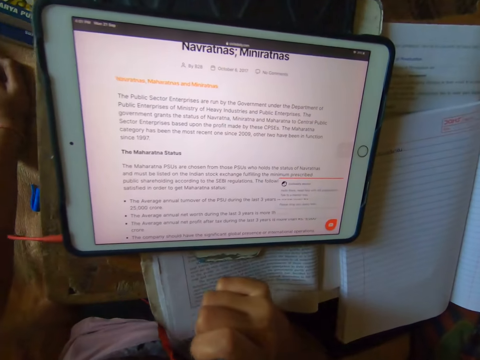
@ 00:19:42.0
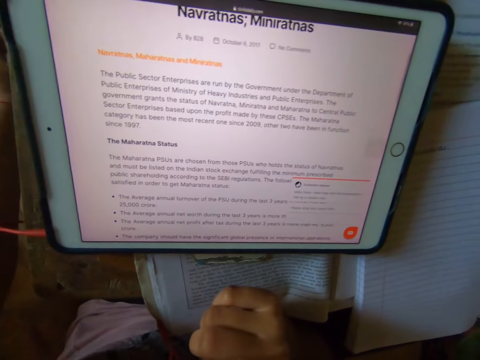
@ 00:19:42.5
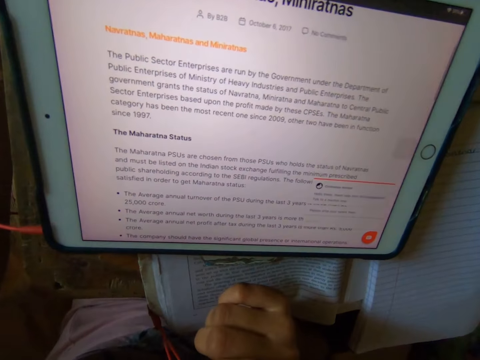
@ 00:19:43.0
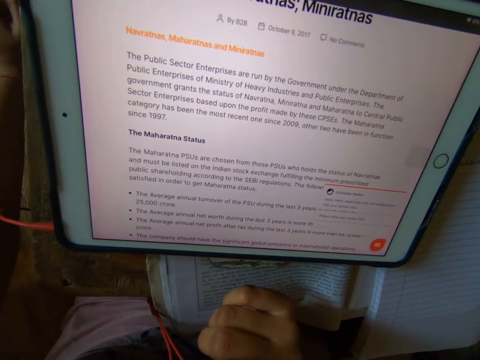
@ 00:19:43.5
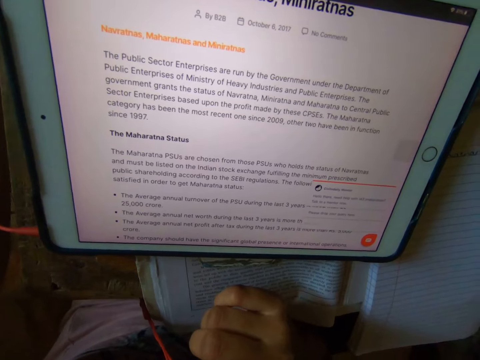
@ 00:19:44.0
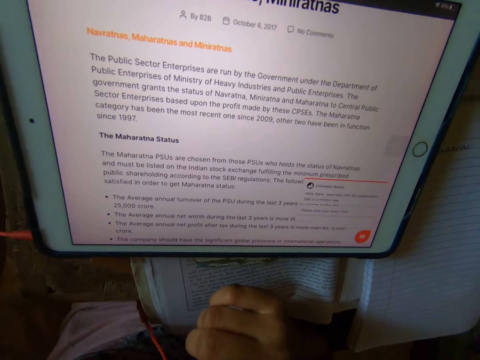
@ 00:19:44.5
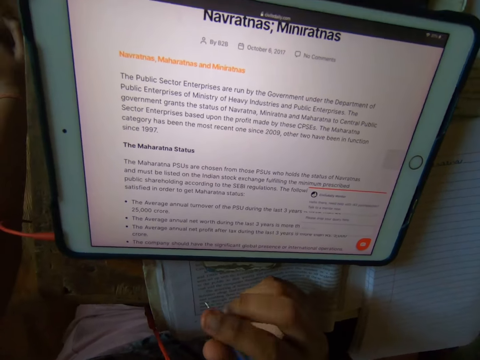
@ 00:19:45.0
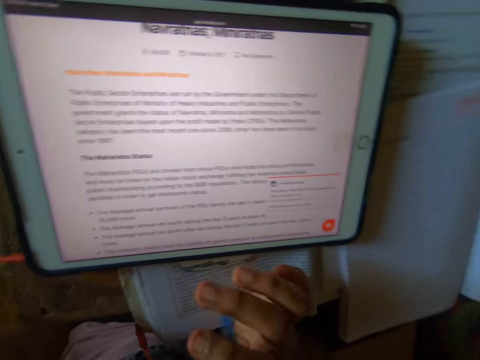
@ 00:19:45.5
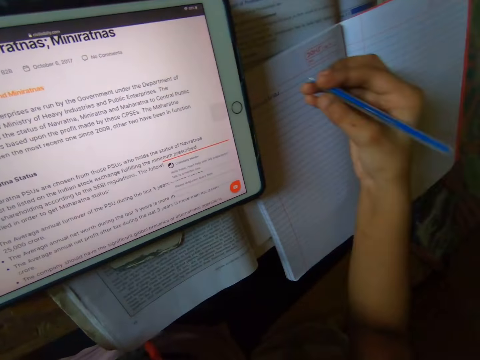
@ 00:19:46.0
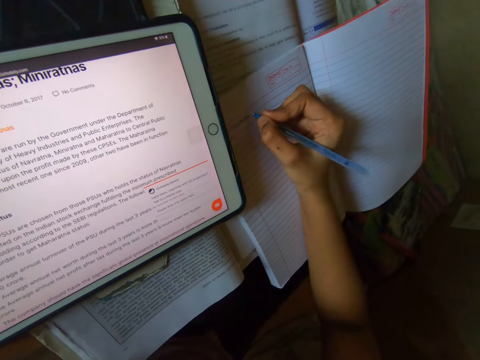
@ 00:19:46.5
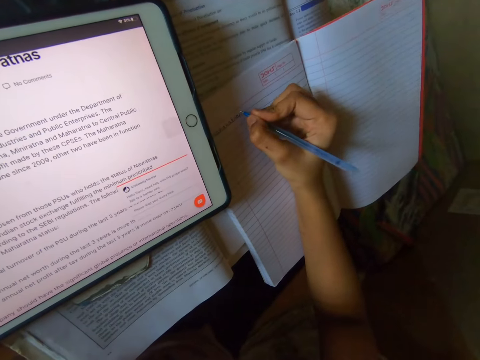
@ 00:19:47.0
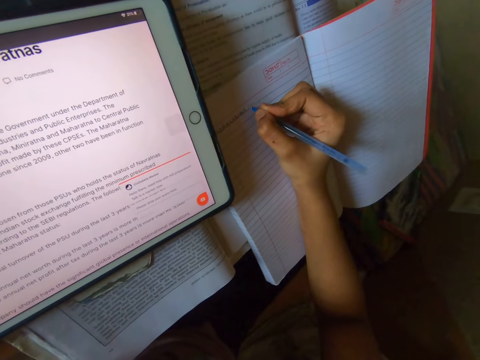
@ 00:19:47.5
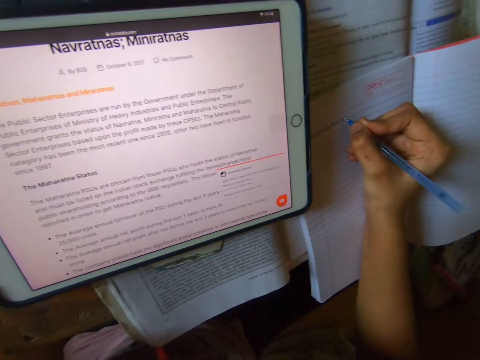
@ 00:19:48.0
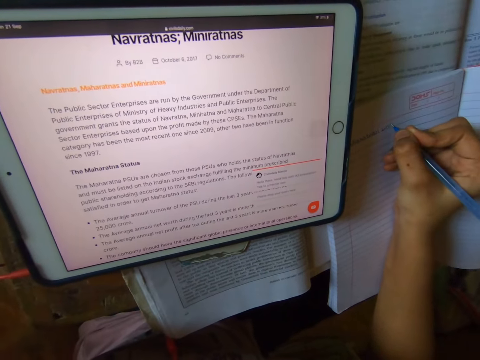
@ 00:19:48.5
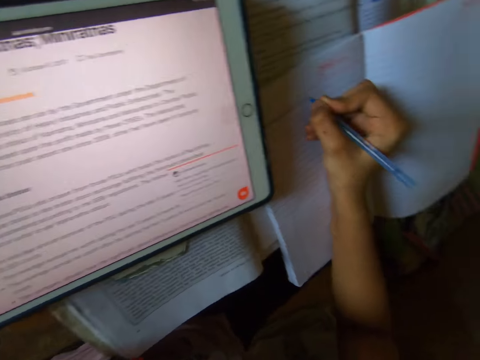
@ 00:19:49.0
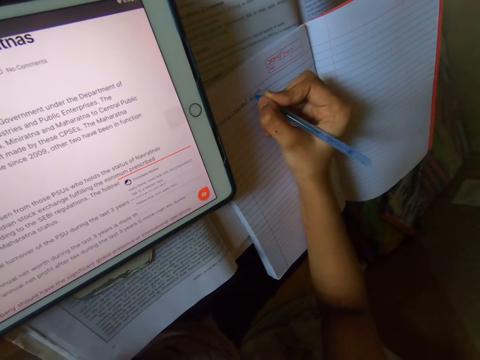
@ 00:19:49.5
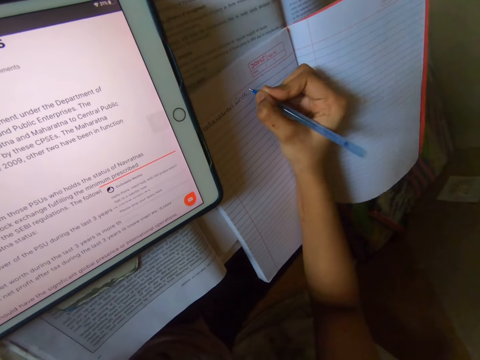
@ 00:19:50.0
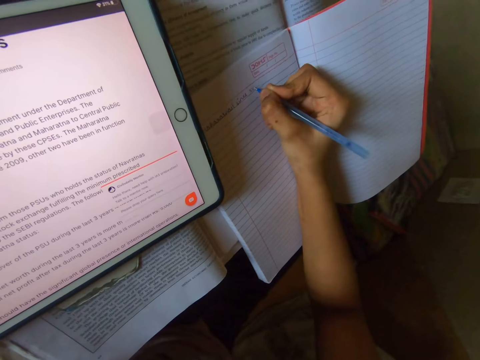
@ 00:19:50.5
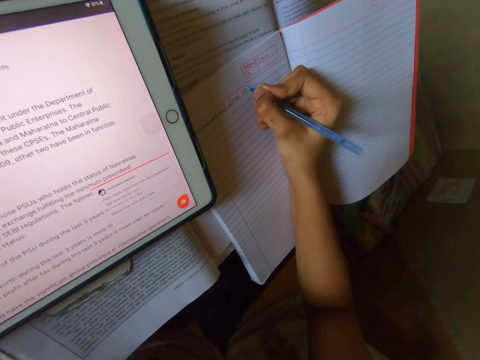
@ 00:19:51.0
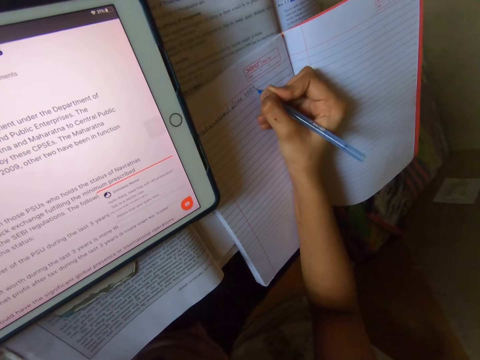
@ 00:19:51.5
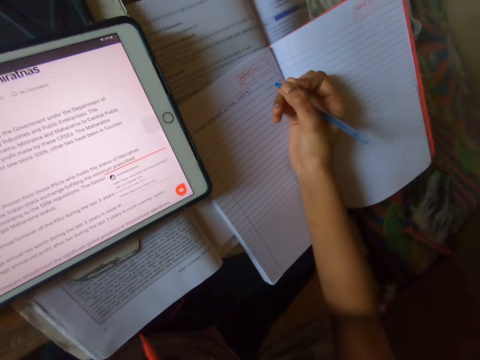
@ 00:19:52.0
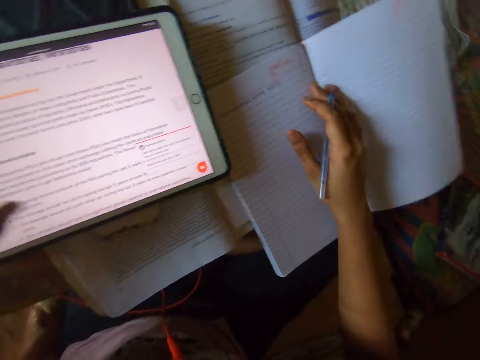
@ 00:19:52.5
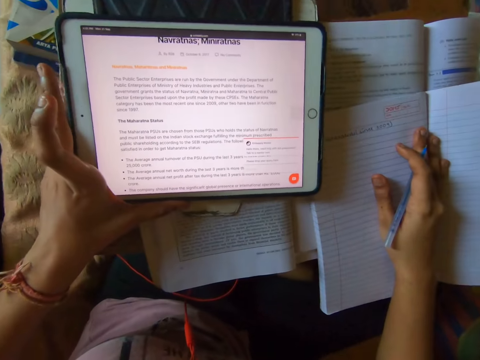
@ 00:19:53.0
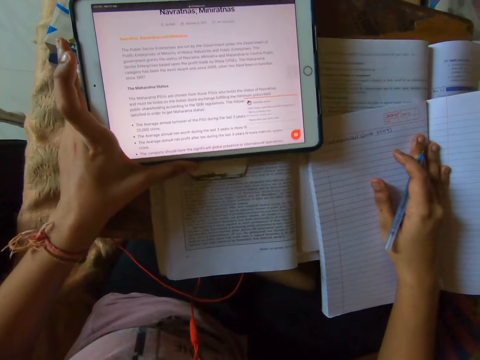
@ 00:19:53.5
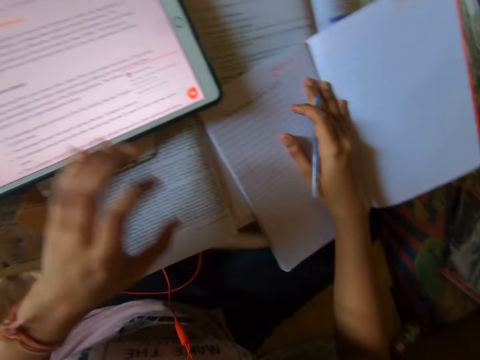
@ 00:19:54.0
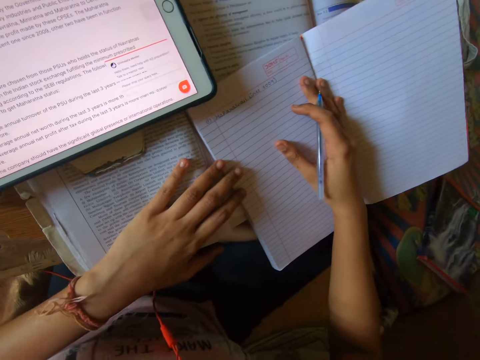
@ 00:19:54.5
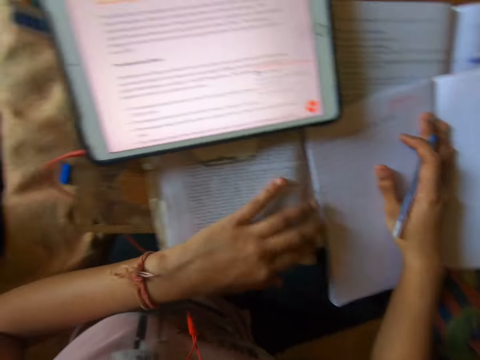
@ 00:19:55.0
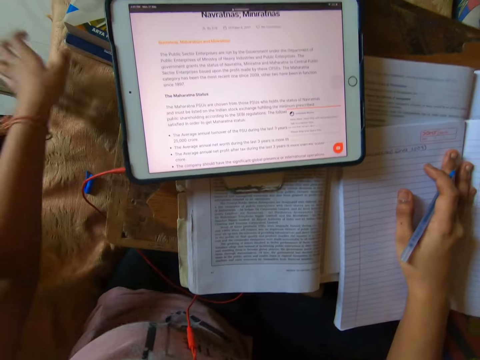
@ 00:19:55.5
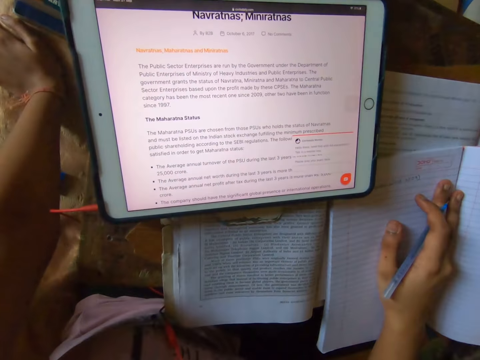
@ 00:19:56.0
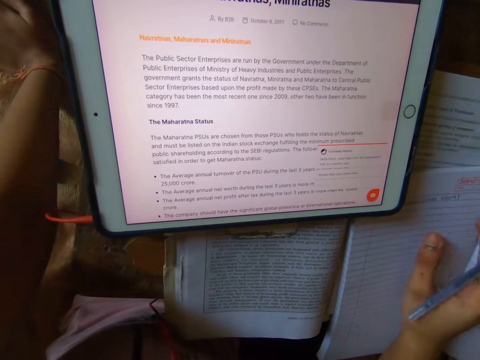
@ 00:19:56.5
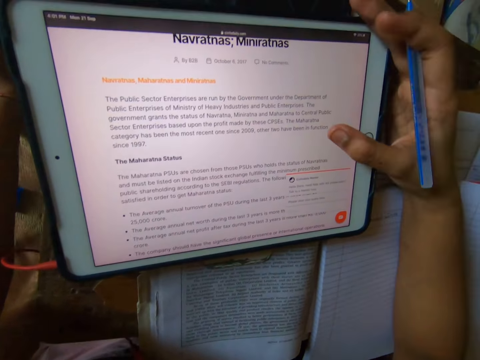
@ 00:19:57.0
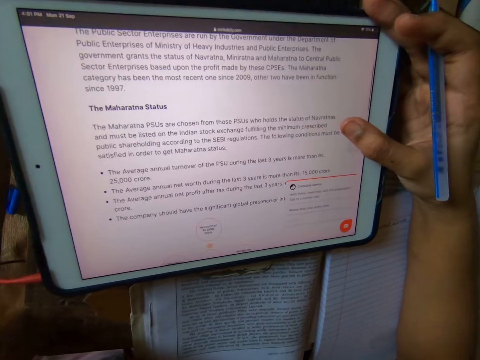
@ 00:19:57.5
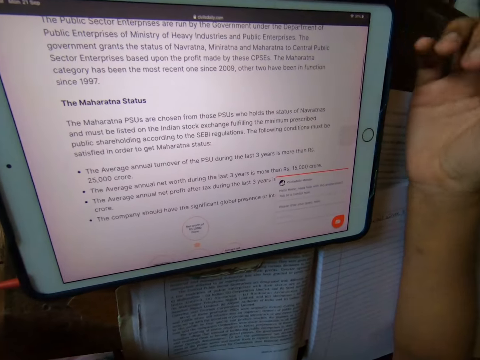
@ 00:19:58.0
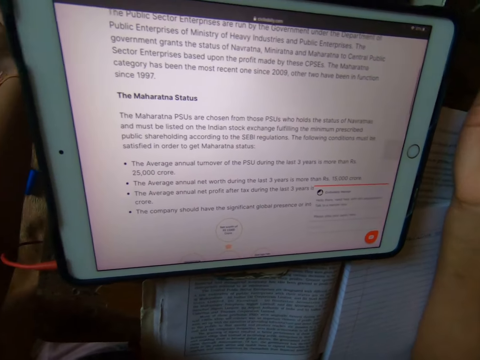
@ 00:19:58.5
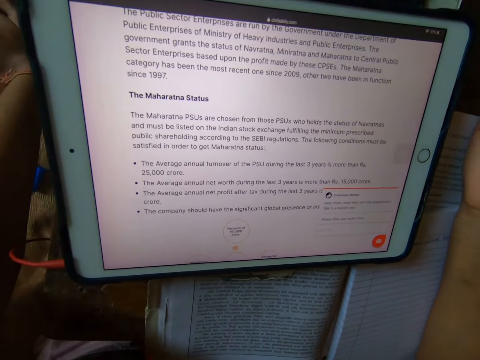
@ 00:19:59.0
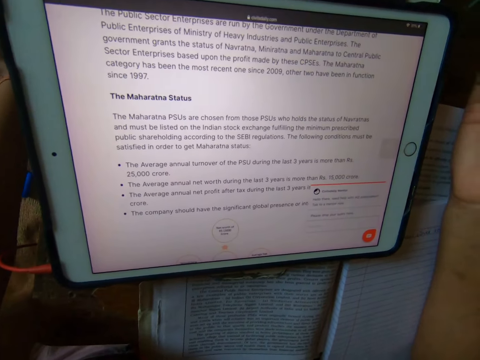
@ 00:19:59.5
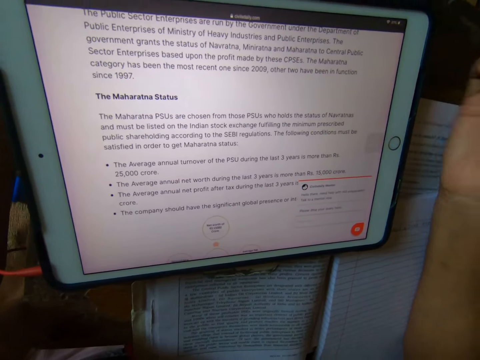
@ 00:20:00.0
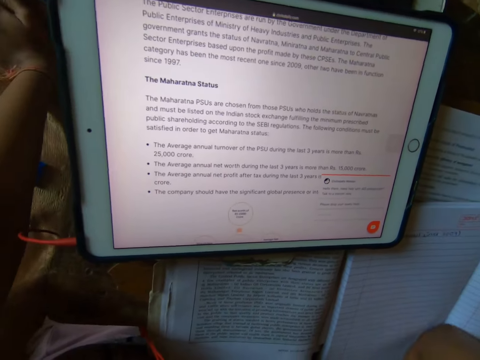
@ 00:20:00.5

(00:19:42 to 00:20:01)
The camera wearer reads on the tablet. She writes on the notebook with her right hand, from the tablet. She moves the tablet. She reads on the tablet and operates the tablet with her right hand.

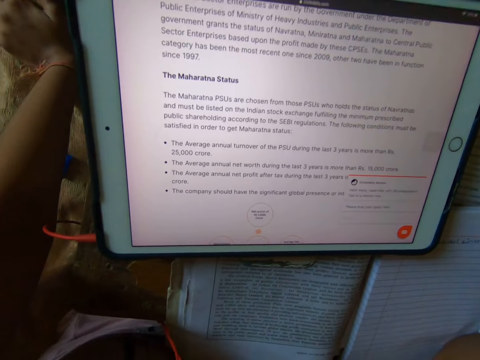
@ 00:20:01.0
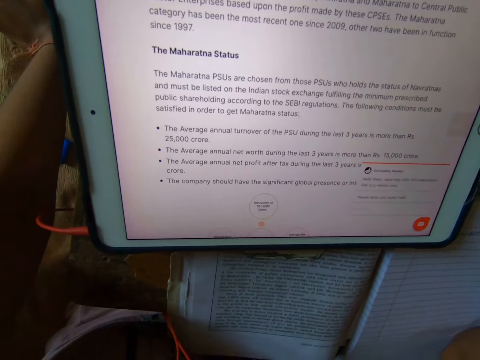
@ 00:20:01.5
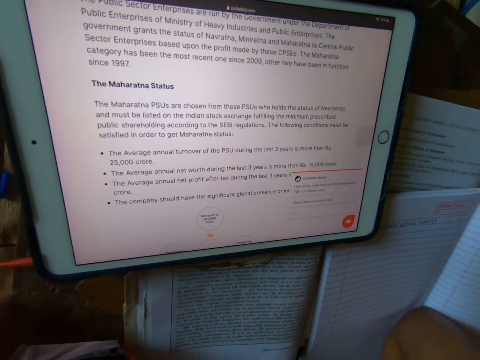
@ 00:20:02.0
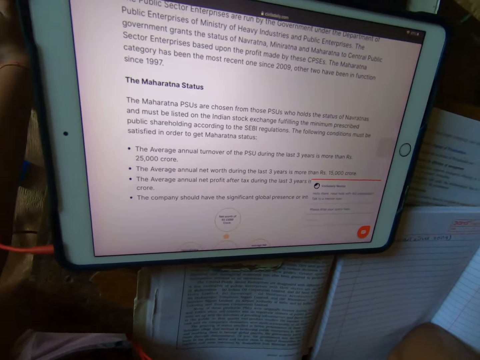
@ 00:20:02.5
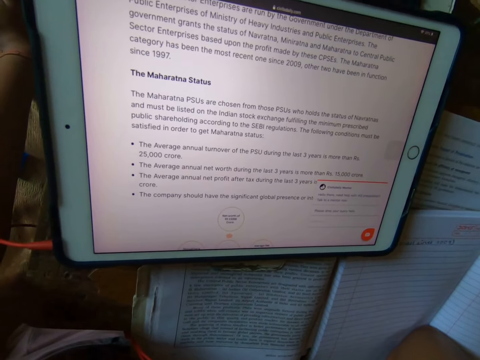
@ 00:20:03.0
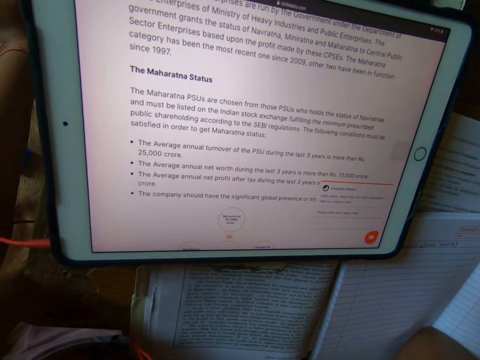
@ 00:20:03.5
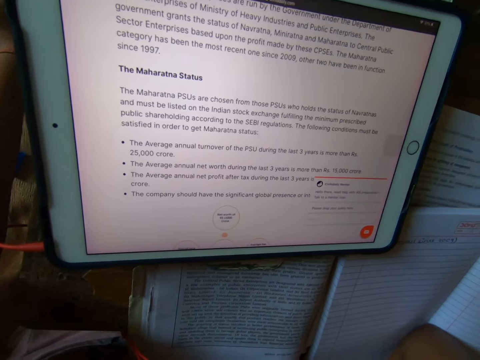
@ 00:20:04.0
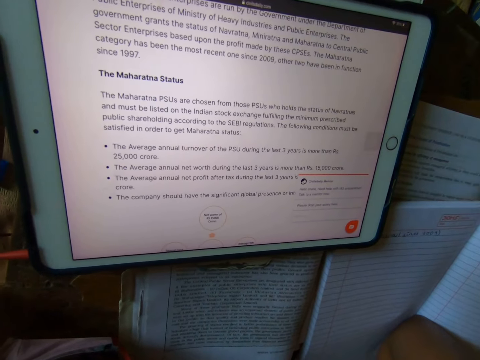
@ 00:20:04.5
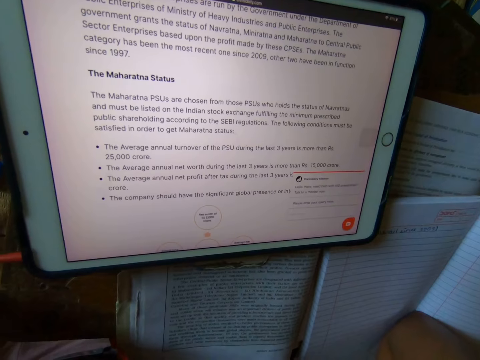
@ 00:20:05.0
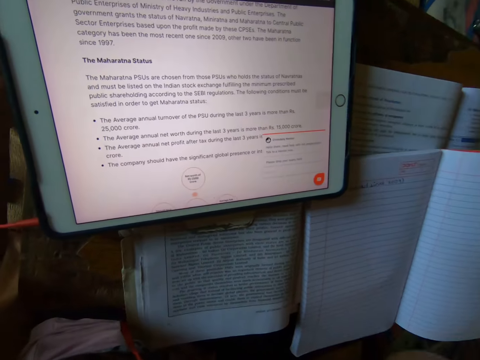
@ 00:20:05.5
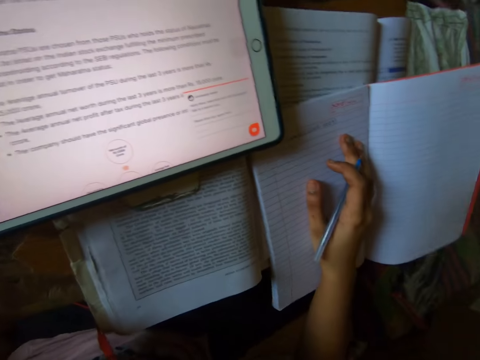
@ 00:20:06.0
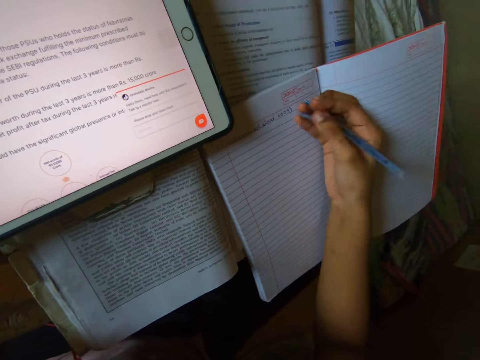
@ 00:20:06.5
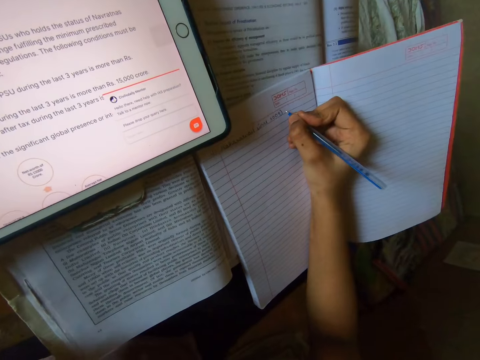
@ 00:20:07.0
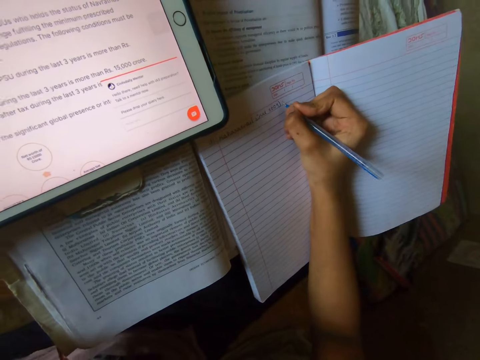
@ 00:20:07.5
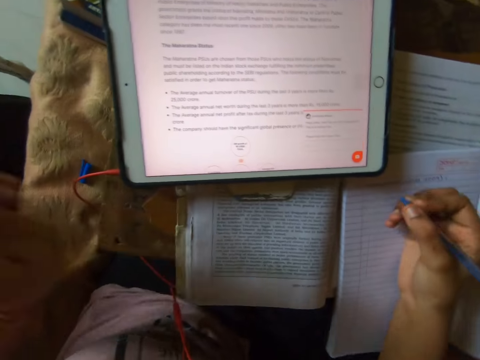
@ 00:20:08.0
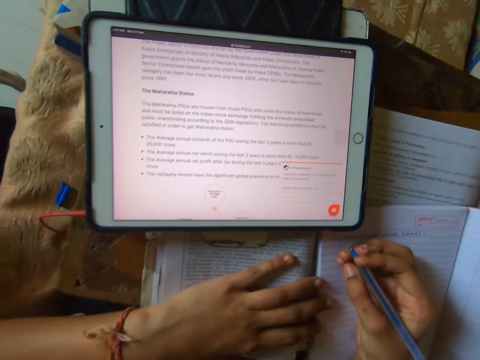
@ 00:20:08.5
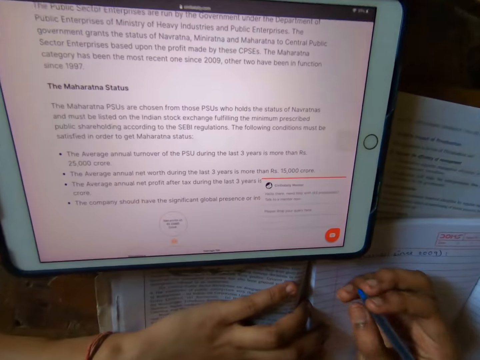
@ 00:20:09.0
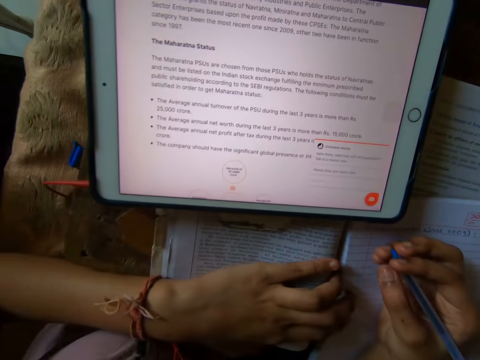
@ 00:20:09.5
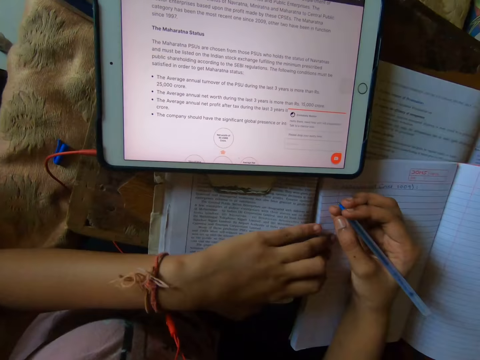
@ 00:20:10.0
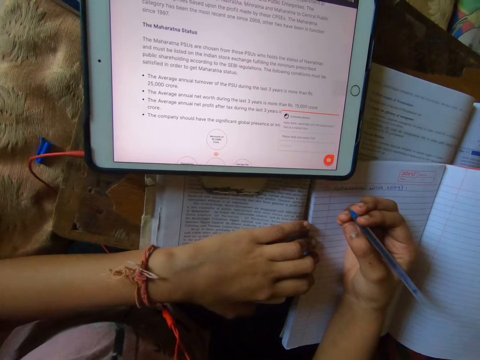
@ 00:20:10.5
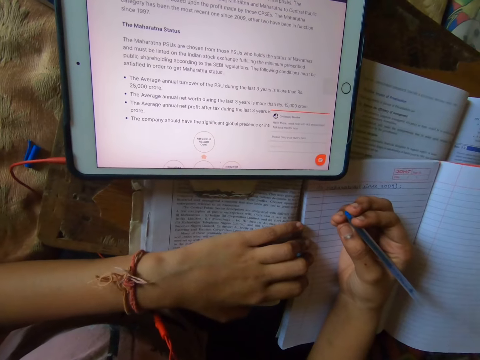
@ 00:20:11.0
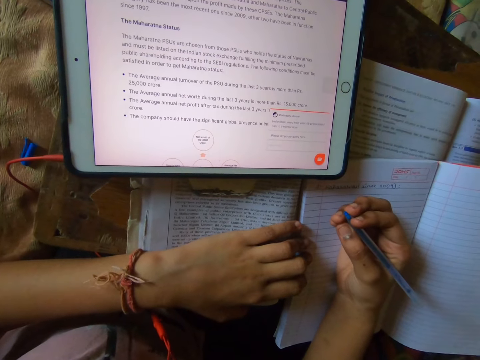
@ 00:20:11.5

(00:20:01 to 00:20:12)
The camera wearer writes on the notebook with her right hand, from the tablet. She places her left hand on the book.
